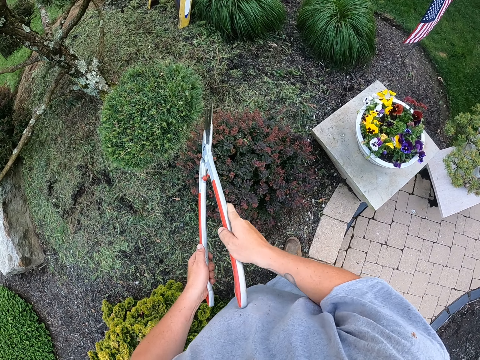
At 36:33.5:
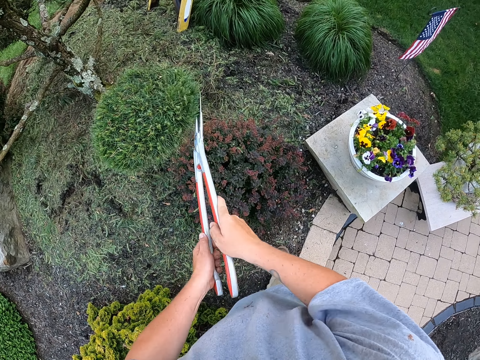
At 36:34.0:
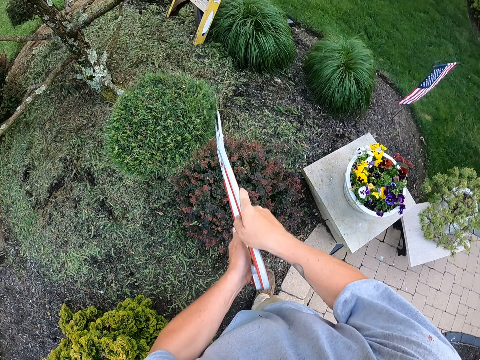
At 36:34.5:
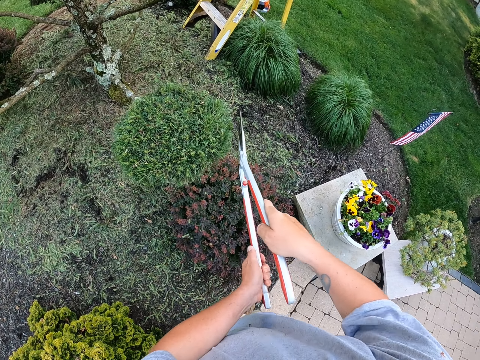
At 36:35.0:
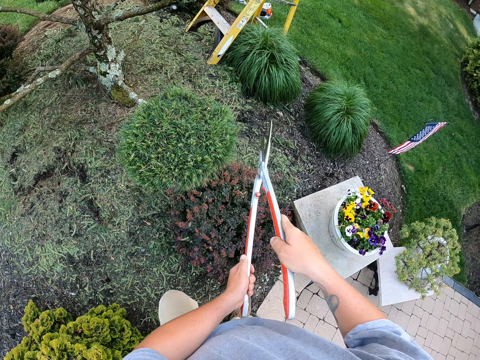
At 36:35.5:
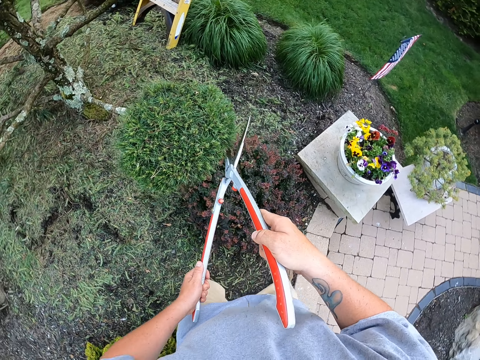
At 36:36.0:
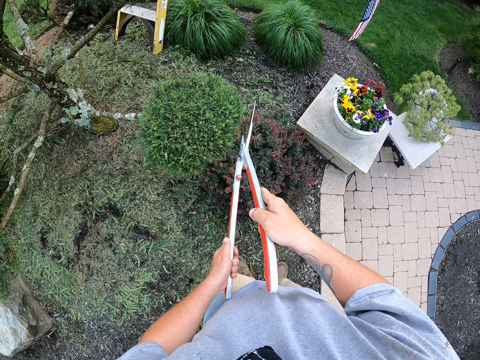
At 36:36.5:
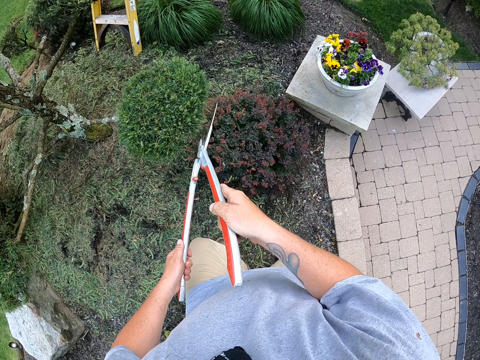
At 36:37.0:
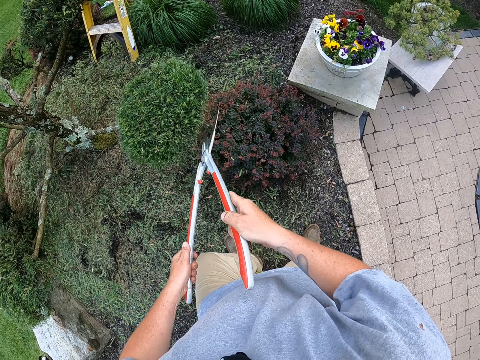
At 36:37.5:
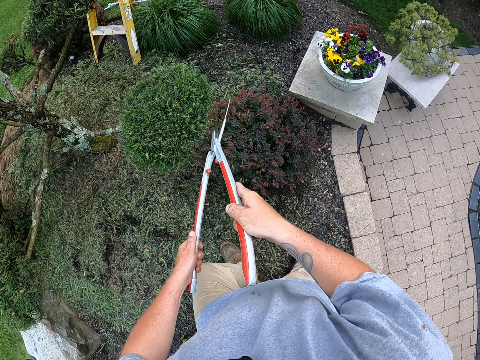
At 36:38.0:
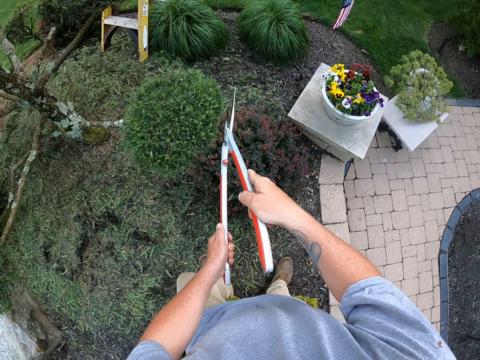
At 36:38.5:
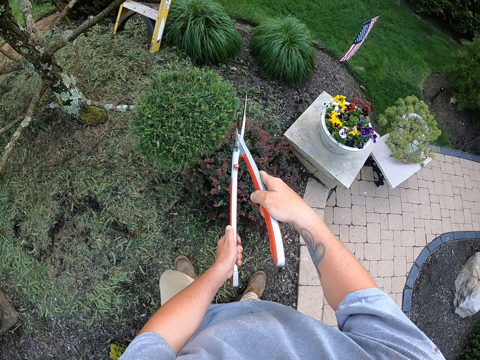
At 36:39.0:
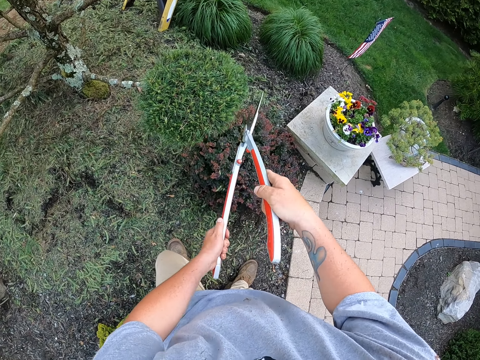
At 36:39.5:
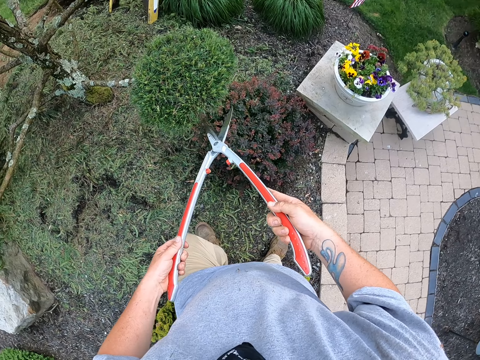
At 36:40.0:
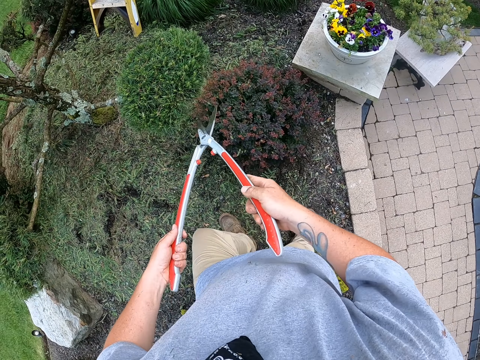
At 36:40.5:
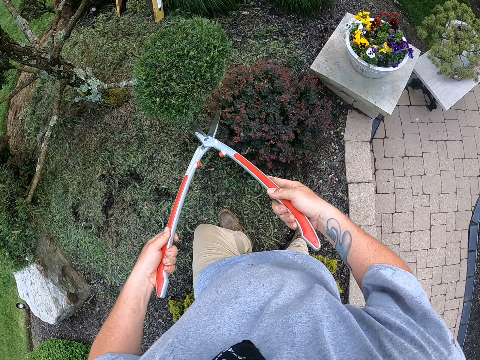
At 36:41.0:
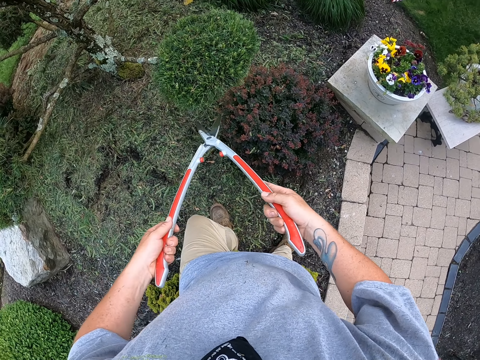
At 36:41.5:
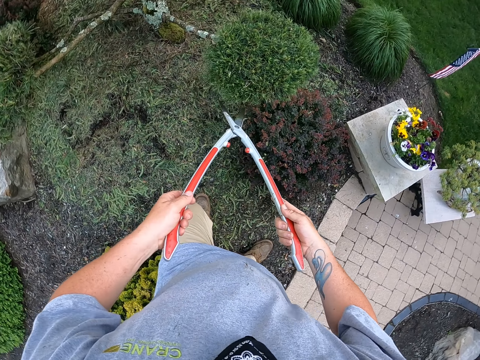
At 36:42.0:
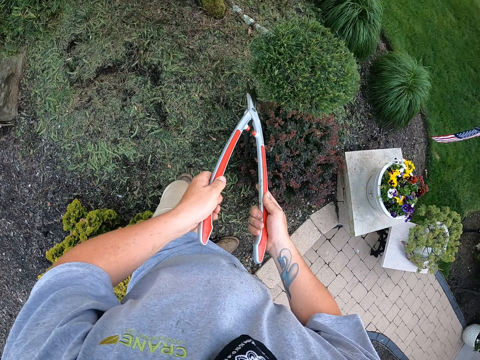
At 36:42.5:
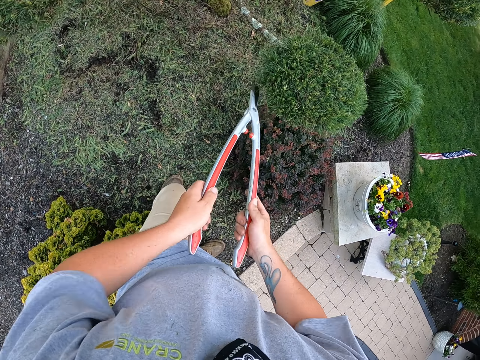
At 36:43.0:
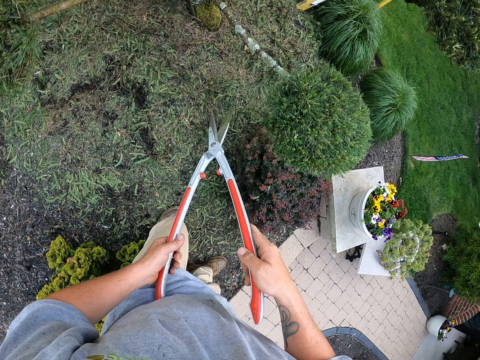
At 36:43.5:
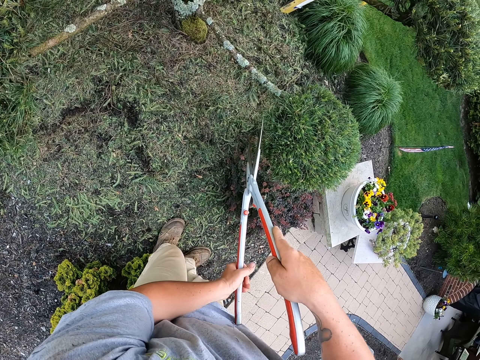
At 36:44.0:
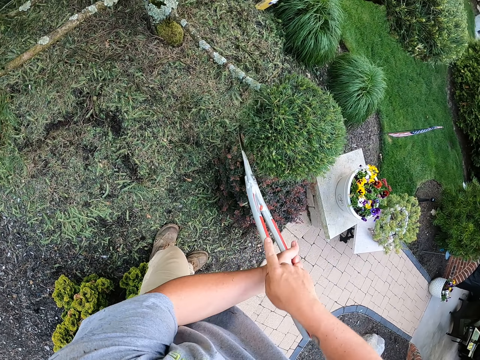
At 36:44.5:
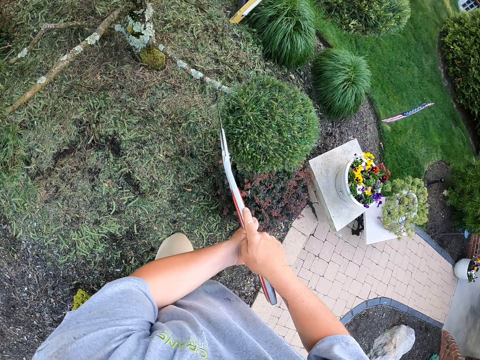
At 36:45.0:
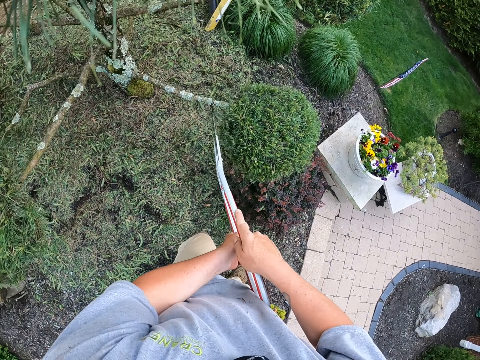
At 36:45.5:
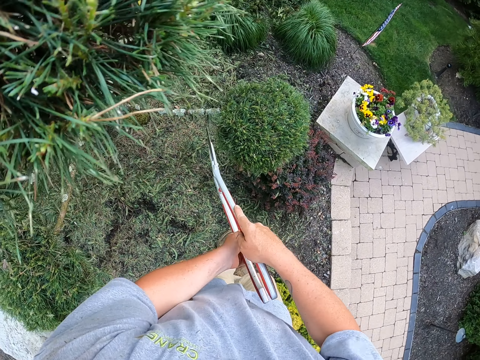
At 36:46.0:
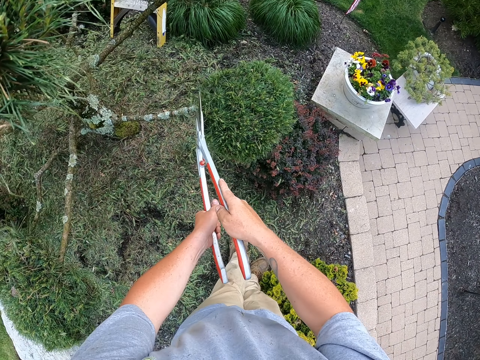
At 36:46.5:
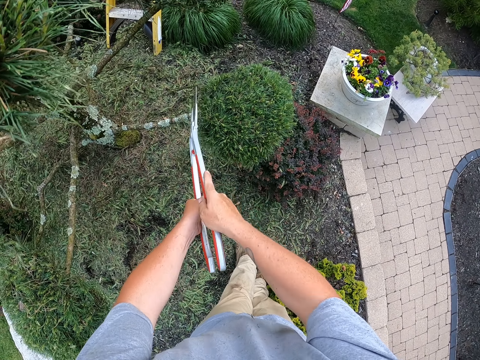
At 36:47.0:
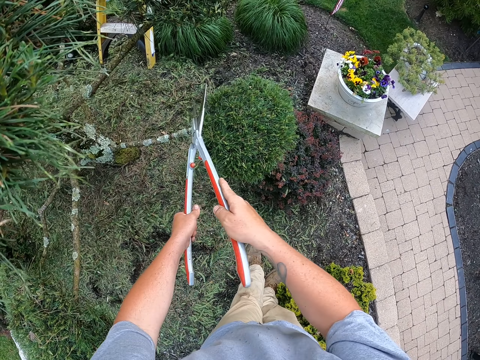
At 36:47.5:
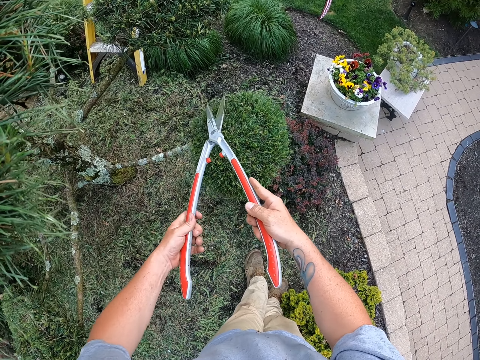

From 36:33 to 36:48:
The camera wearer trims the leaves on the tree with the secateurs. He moves his leg. He trims the flower.

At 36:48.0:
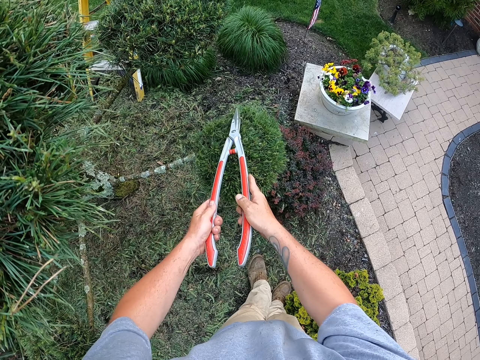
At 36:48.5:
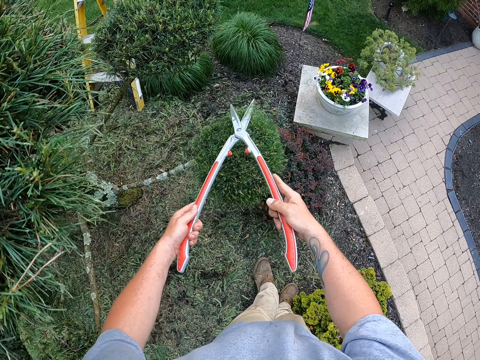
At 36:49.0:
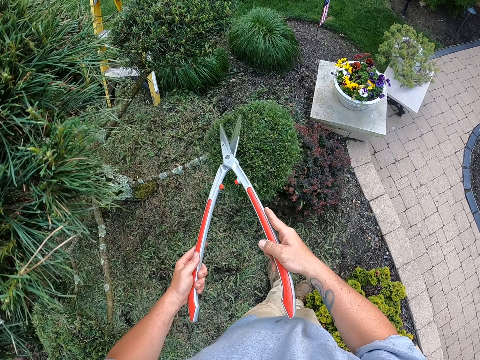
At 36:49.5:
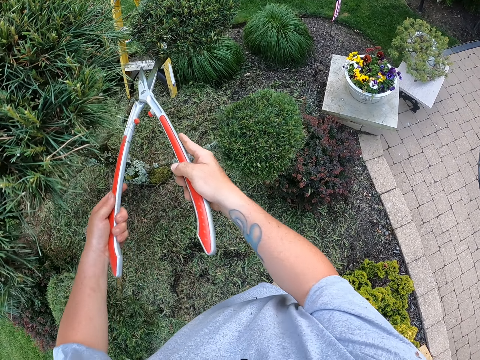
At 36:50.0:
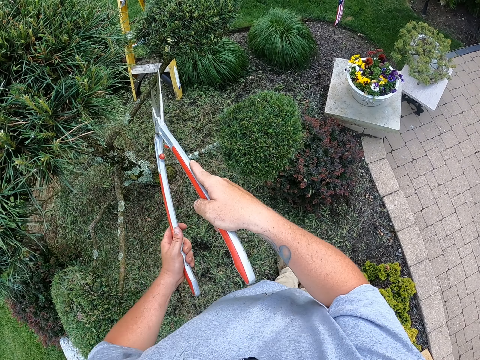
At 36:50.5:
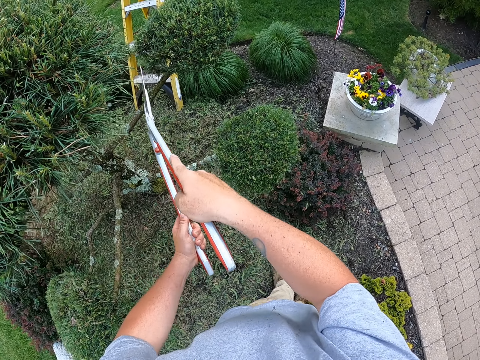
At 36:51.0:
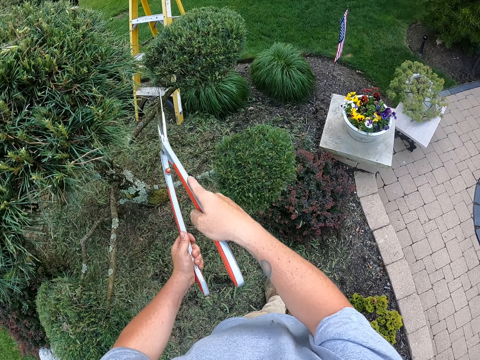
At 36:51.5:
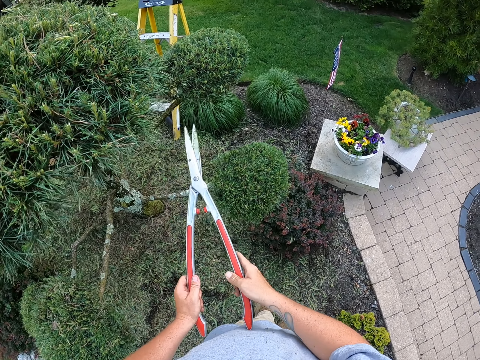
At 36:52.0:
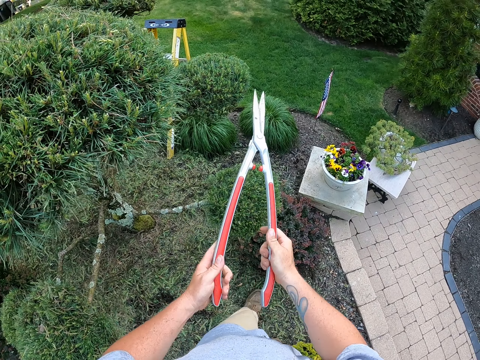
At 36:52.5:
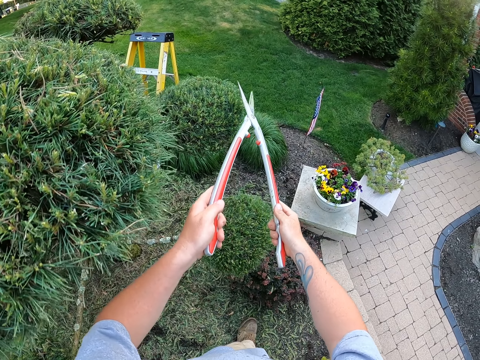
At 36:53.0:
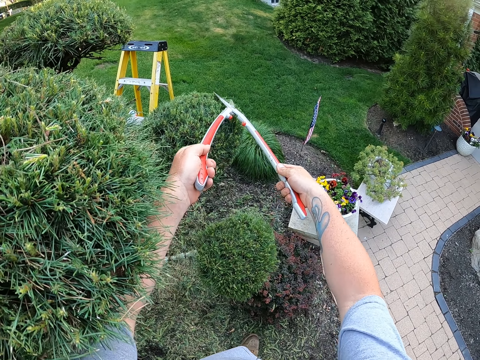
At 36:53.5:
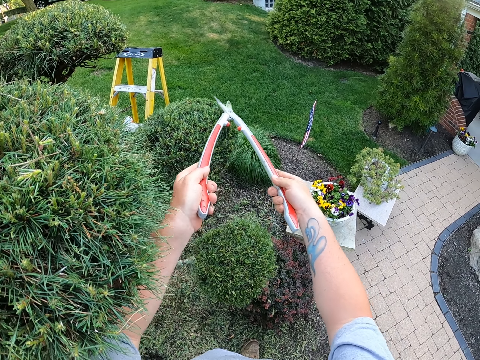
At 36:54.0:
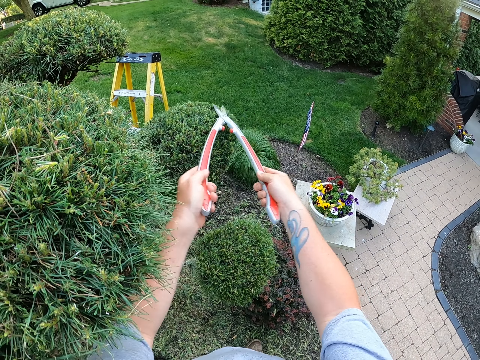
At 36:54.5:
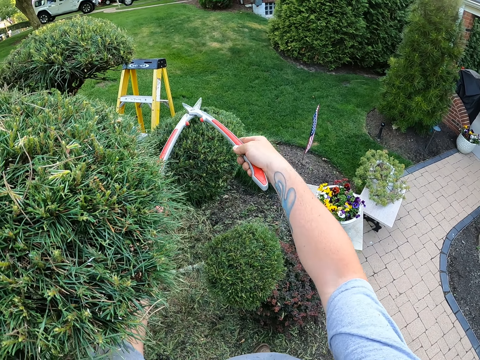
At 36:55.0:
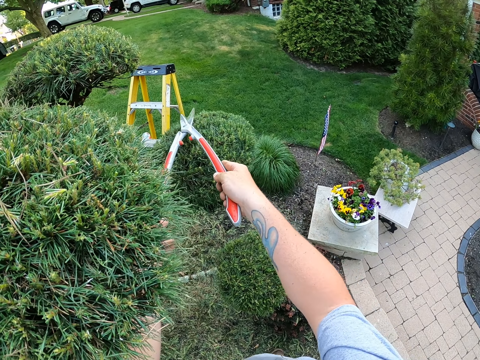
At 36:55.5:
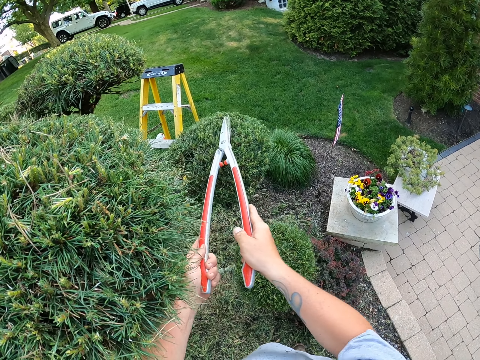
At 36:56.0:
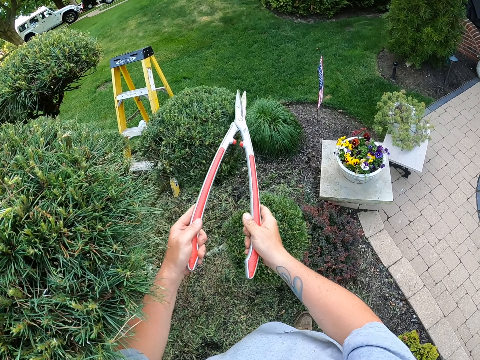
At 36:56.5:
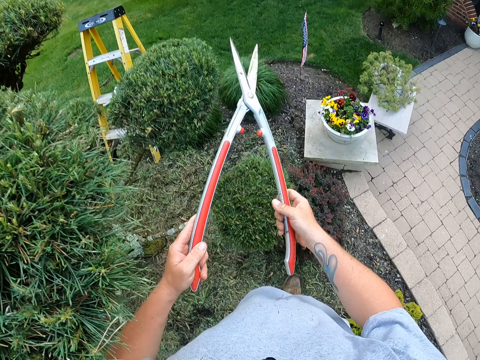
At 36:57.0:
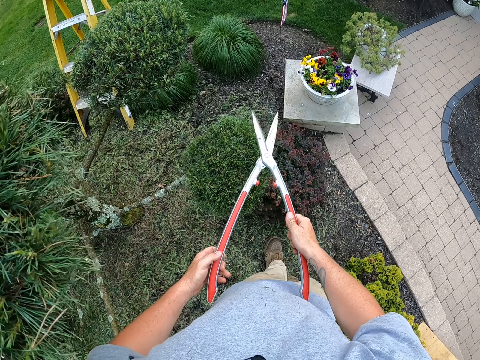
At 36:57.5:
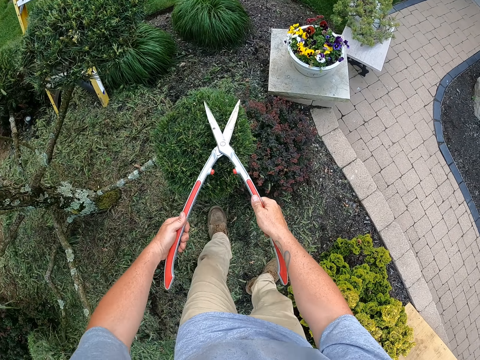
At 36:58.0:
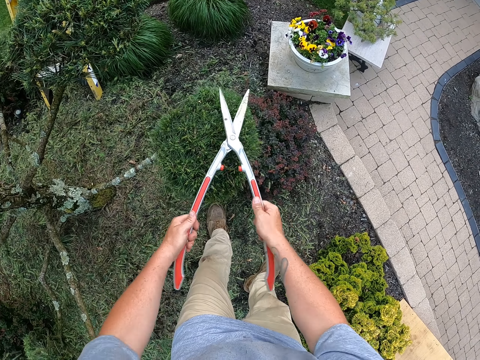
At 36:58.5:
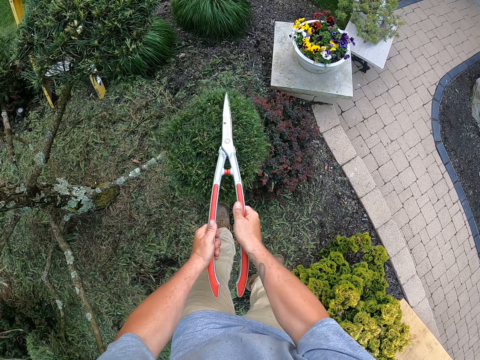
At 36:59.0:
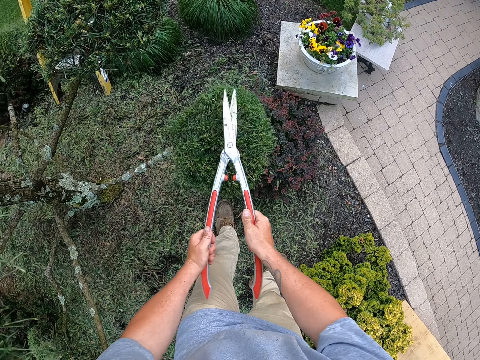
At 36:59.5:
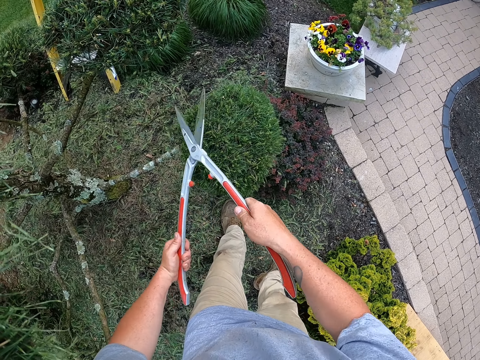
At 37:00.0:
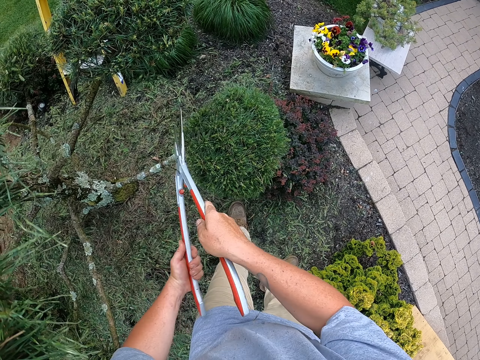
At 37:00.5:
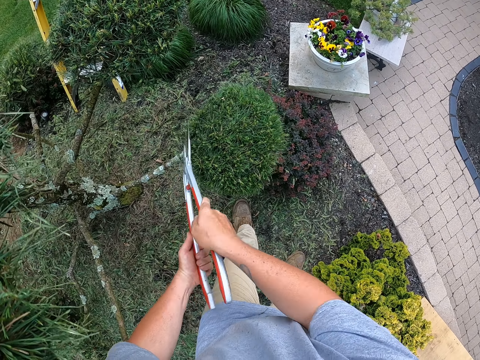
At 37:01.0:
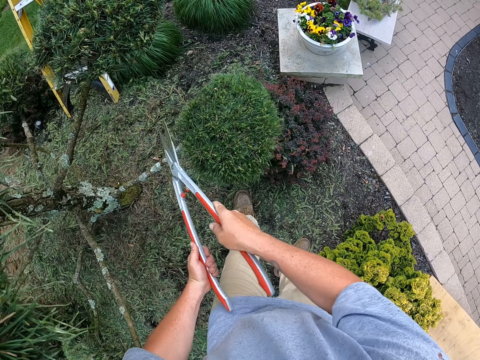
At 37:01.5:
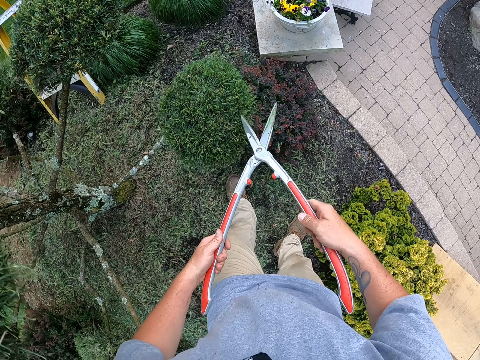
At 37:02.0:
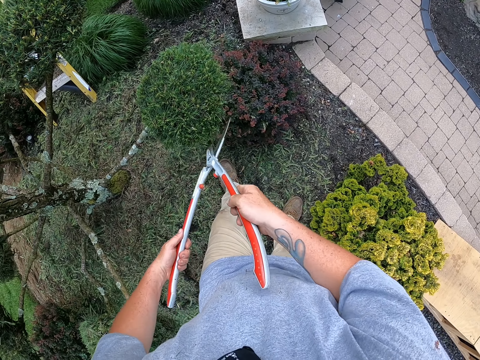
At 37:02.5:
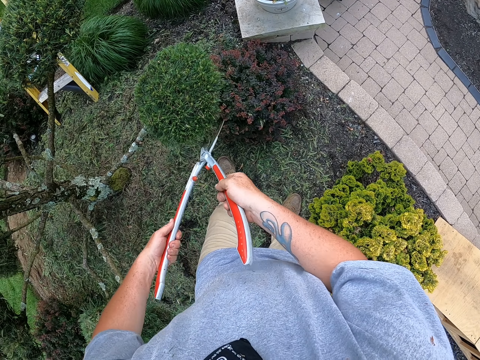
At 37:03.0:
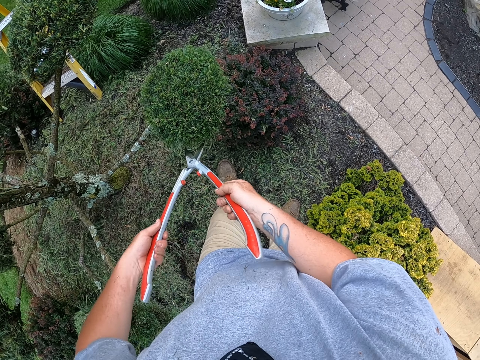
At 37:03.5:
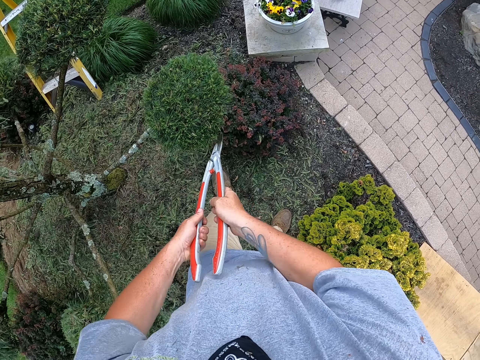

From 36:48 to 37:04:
The camera wearer removes the secateurs from the tree. They trim the leaves on the tree with the secateurs.
